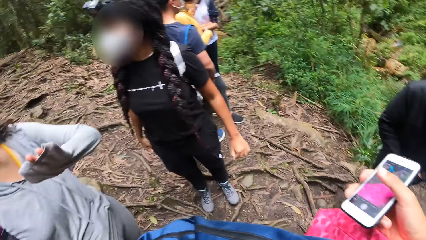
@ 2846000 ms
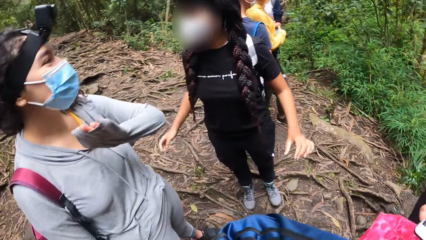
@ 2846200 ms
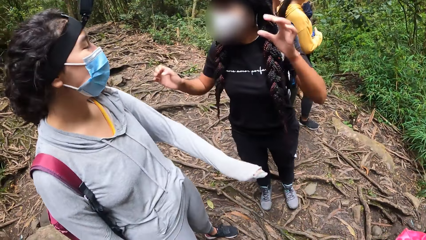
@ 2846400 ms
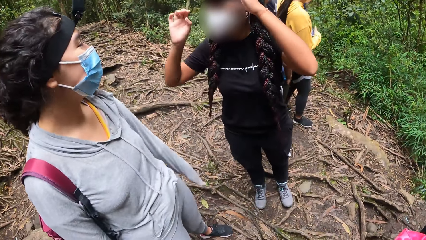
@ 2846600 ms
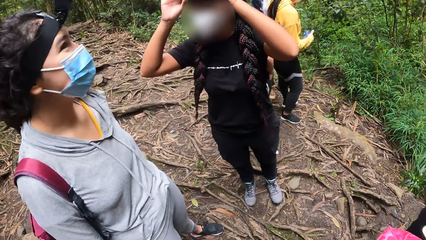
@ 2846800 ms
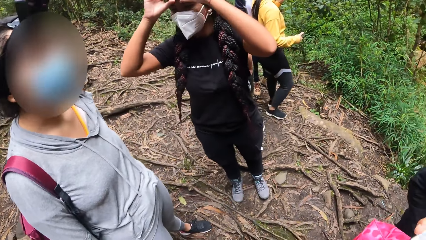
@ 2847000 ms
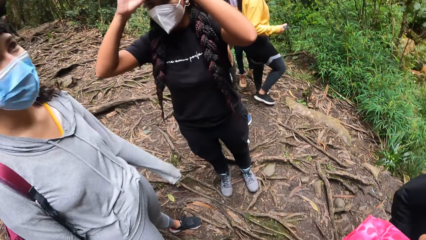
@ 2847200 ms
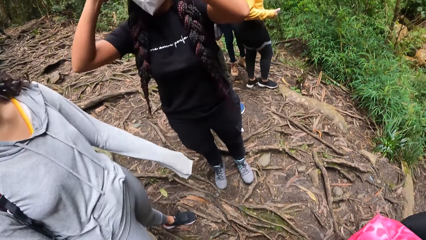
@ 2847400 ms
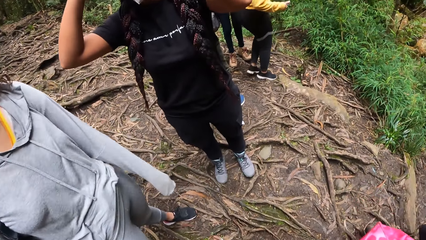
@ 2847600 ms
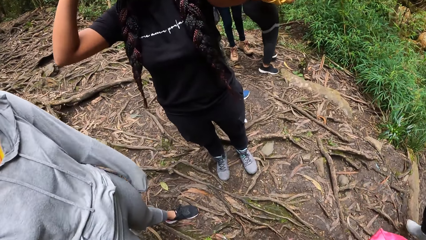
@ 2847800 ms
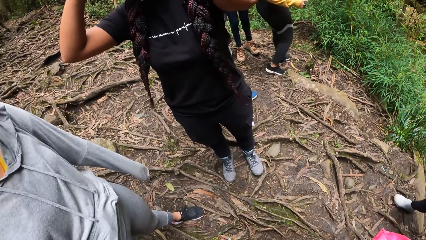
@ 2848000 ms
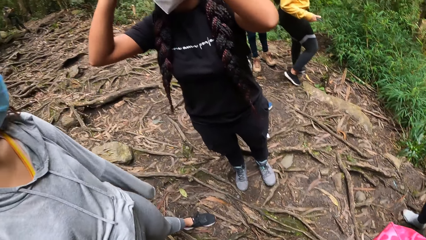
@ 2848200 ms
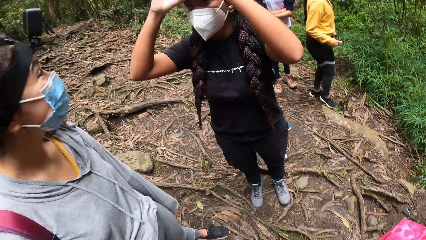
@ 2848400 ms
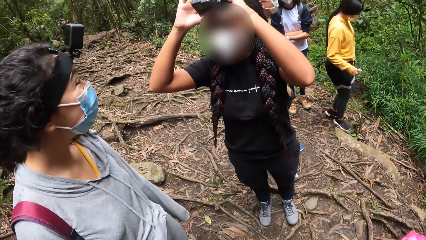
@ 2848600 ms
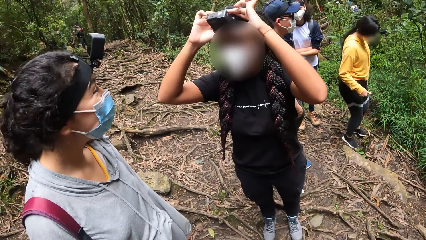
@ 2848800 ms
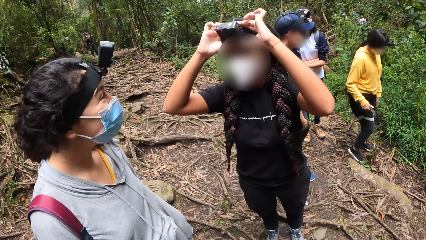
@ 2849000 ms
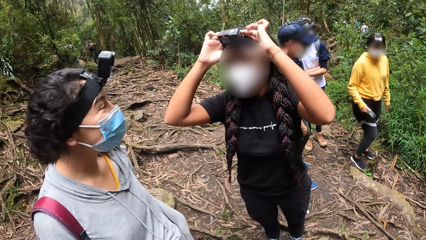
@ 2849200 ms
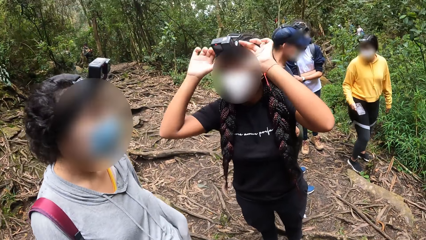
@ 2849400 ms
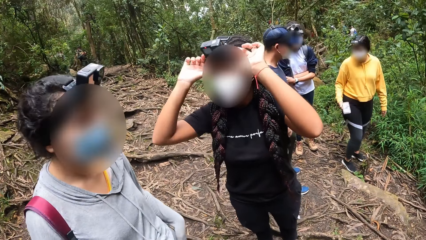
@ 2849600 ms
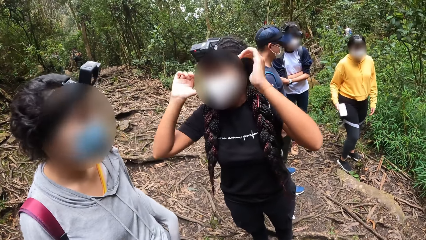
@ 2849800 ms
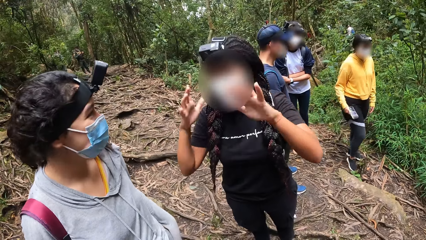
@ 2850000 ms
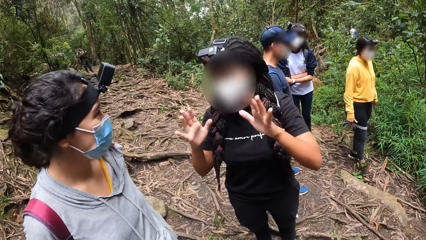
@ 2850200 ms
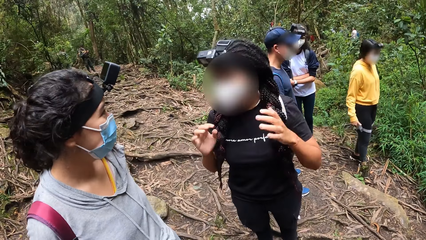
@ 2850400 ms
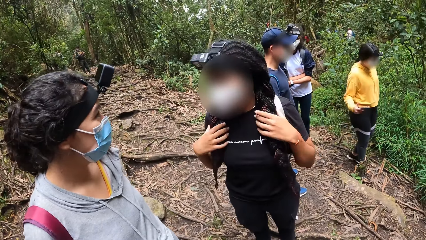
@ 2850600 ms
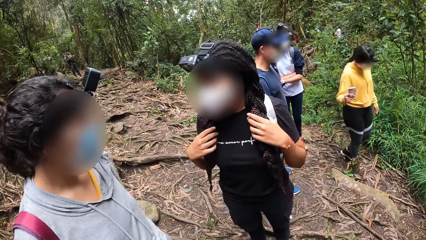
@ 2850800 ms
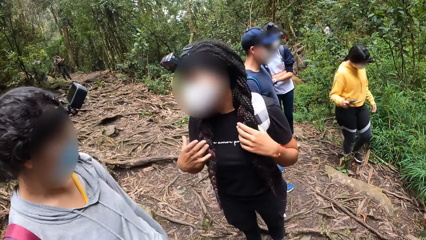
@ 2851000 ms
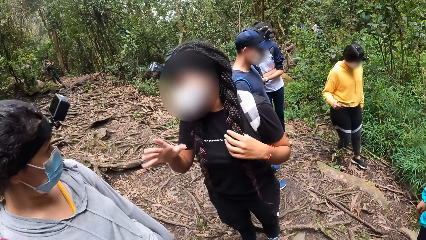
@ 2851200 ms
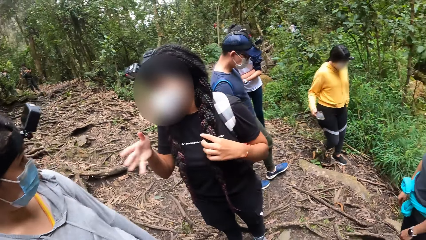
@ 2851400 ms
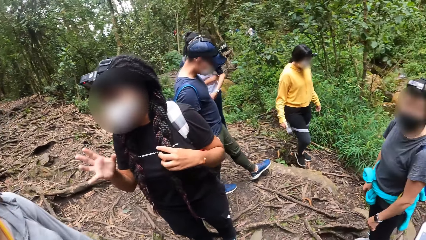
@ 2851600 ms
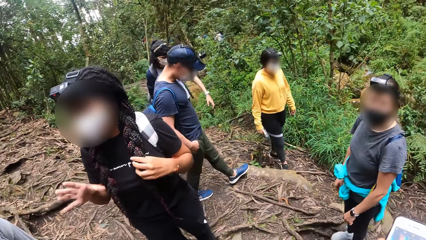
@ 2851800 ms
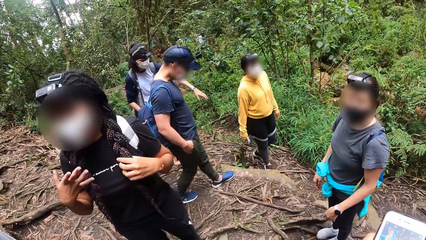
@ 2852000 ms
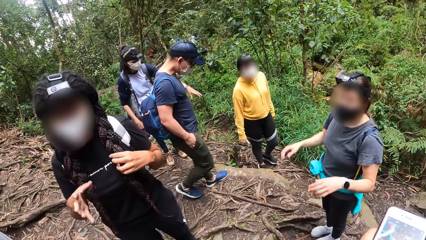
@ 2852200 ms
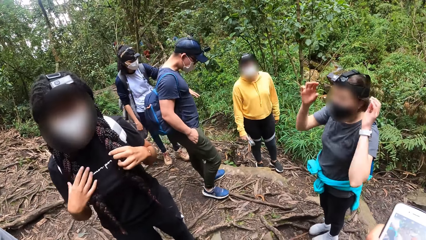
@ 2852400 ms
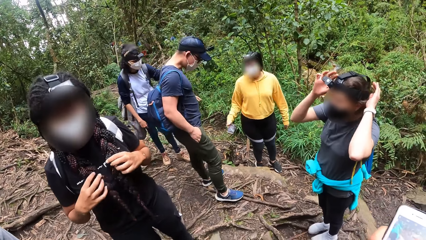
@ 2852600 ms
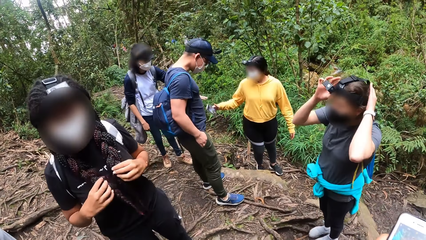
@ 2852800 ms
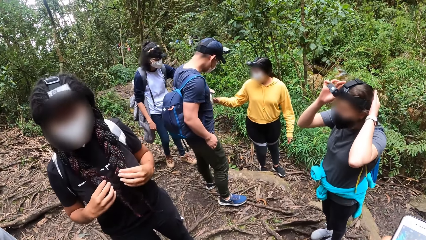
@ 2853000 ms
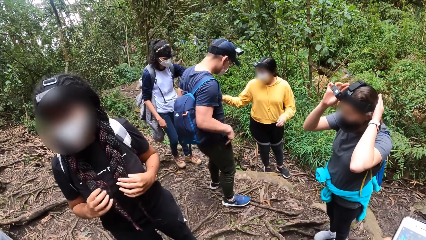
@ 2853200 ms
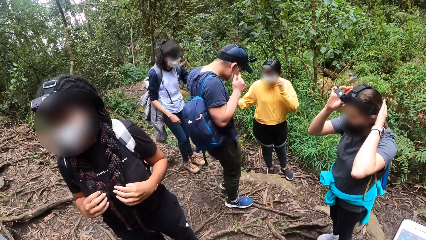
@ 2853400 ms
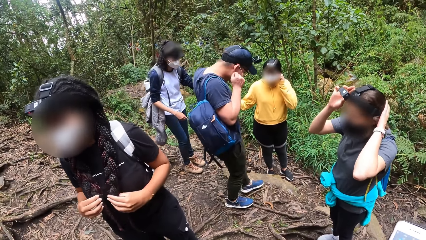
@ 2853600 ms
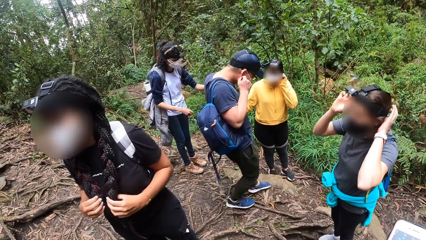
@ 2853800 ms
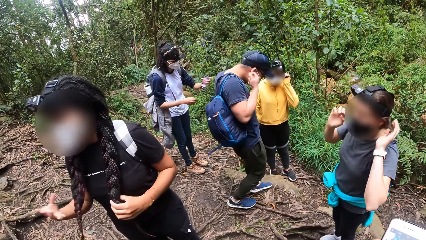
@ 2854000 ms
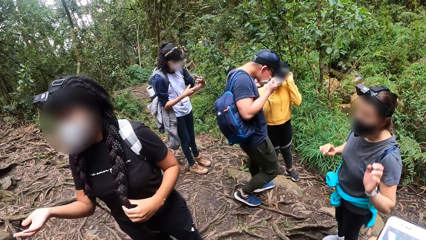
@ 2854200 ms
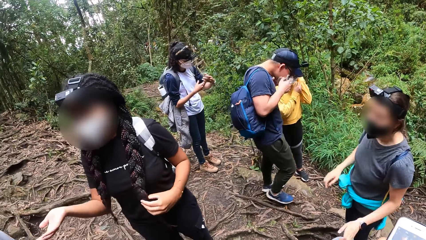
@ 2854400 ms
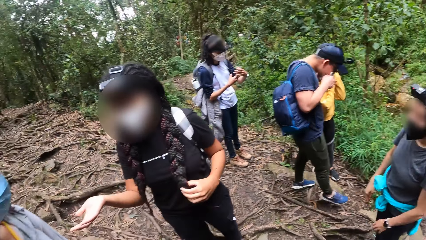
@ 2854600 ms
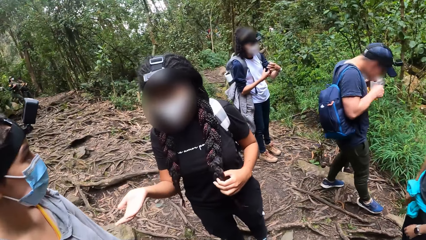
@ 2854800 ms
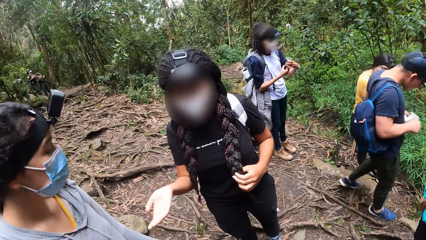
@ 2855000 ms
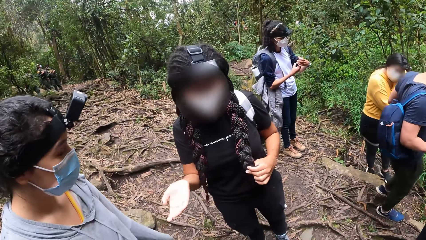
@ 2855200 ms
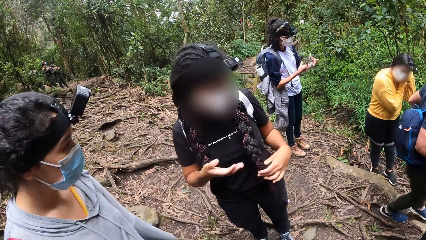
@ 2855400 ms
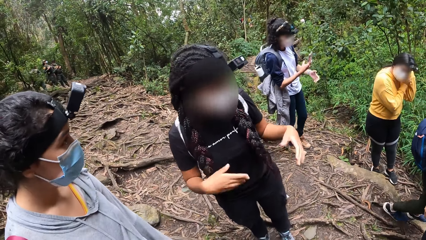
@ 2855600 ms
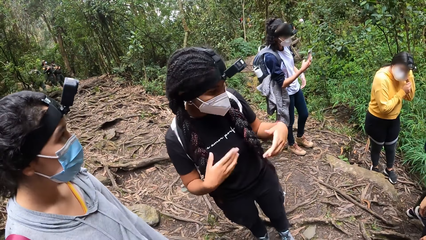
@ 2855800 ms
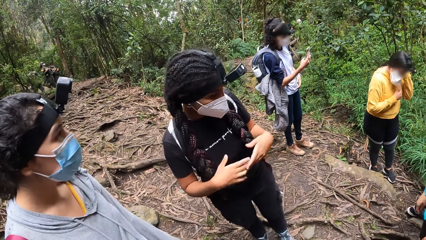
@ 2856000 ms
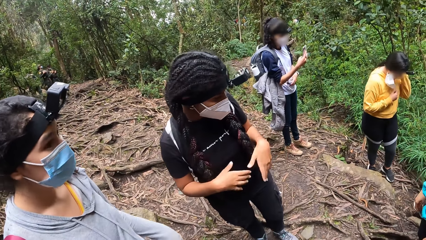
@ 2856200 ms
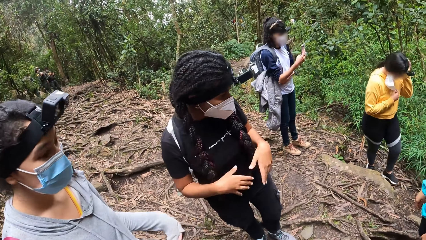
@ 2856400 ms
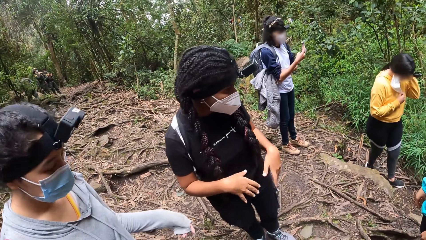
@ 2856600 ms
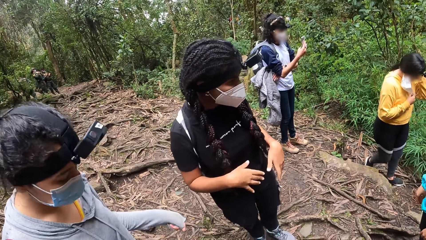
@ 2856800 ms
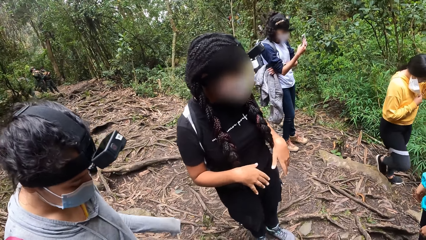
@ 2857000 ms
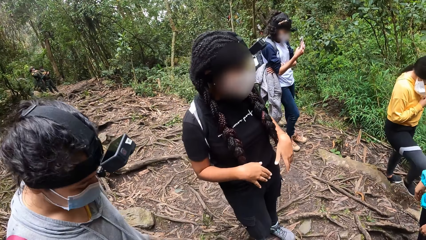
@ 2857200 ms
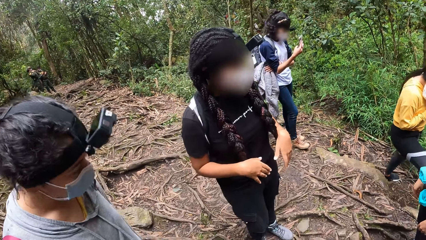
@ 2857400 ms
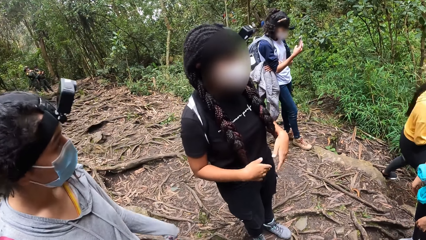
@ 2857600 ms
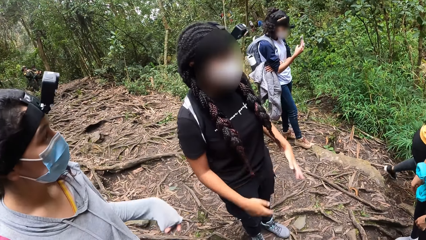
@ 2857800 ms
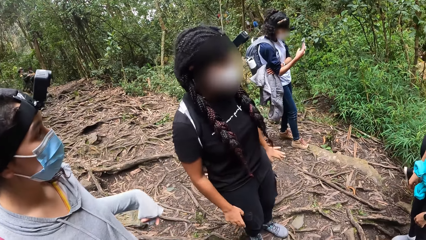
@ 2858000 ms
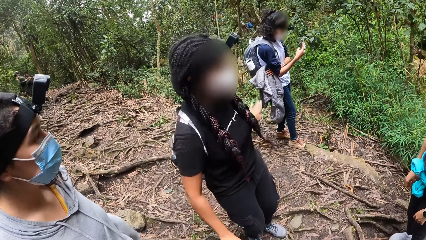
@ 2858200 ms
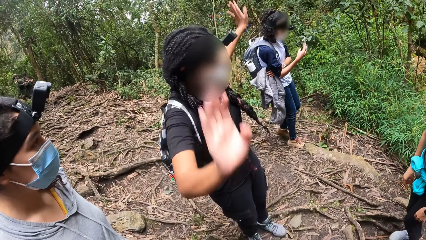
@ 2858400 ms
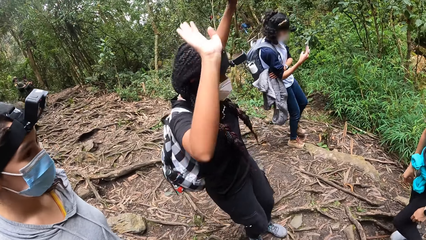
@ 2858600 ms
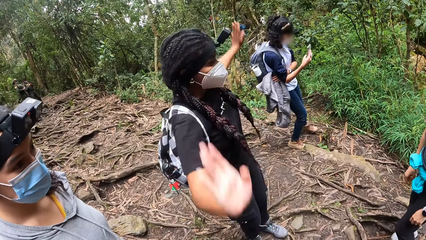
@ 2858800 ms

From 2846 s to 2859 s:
A woman adjusts a camera on her head with her two hands. The camera wearer operates the phone with his two hands. Another woman adjusts the camera on her head with her two hands. The camera wearer interacts with the first woman, a third woman, and the second woman.

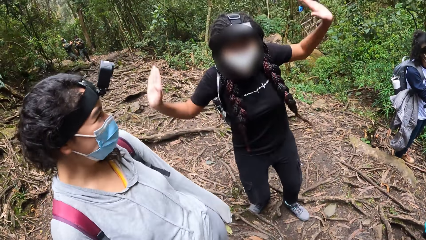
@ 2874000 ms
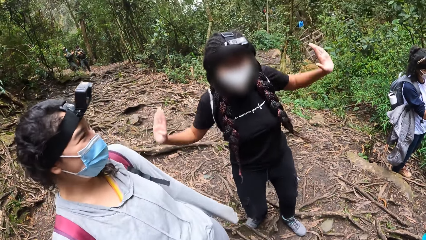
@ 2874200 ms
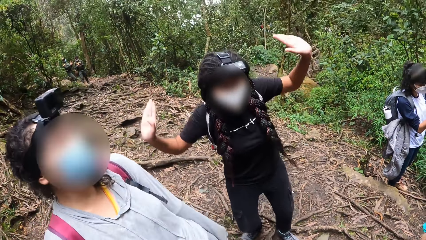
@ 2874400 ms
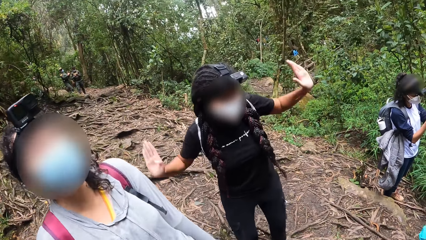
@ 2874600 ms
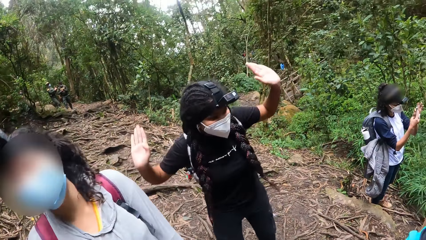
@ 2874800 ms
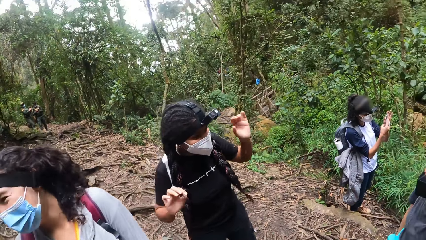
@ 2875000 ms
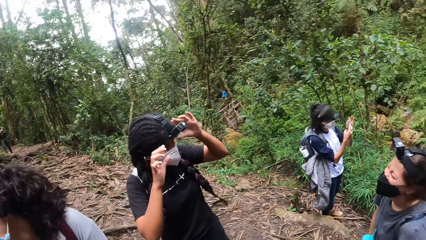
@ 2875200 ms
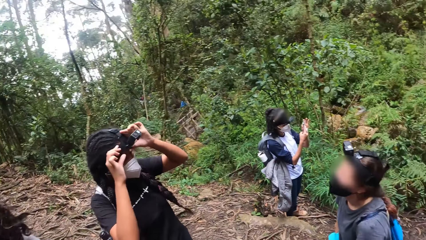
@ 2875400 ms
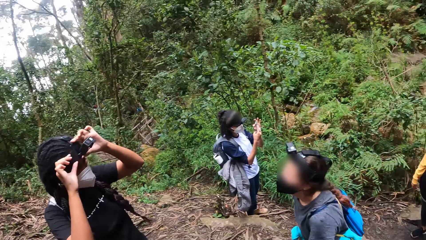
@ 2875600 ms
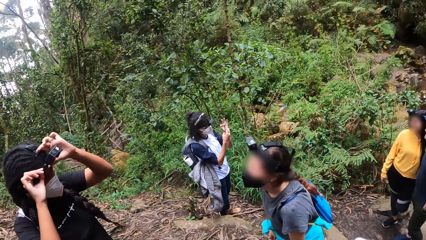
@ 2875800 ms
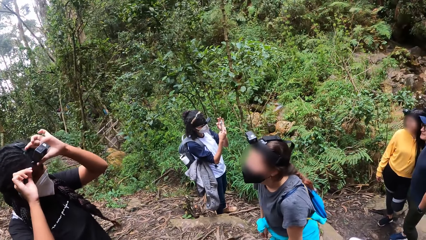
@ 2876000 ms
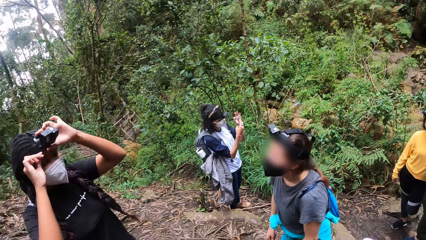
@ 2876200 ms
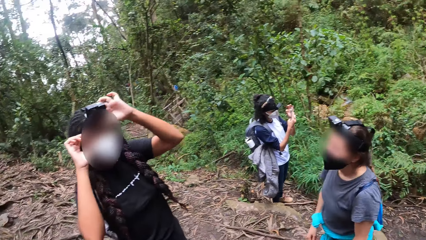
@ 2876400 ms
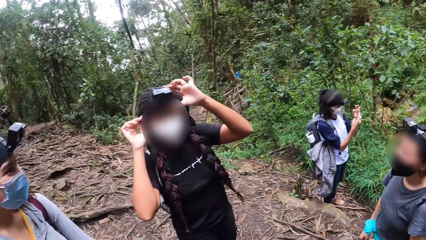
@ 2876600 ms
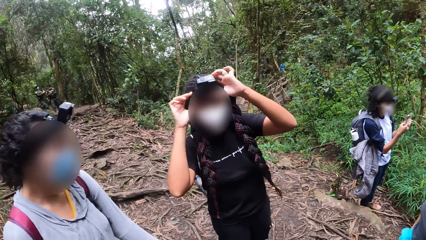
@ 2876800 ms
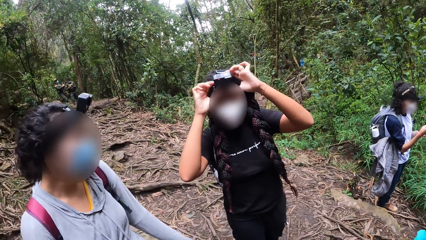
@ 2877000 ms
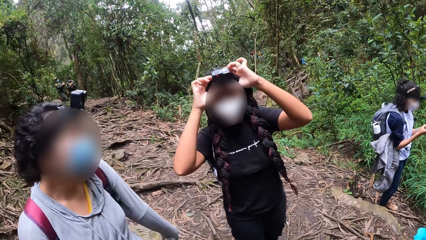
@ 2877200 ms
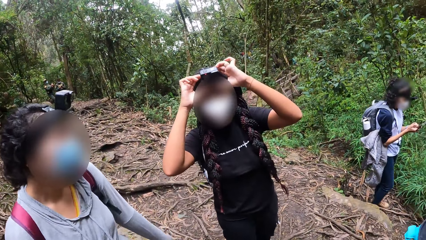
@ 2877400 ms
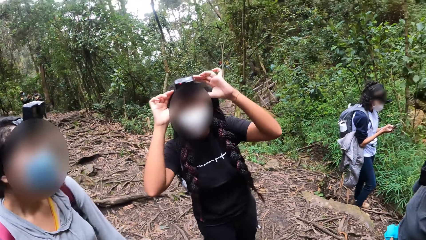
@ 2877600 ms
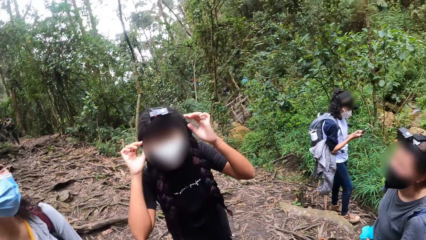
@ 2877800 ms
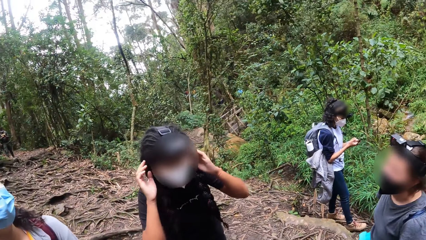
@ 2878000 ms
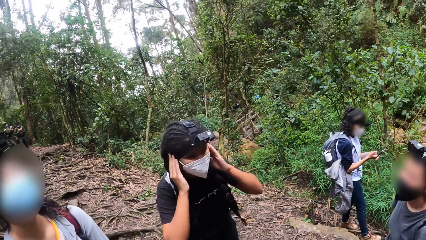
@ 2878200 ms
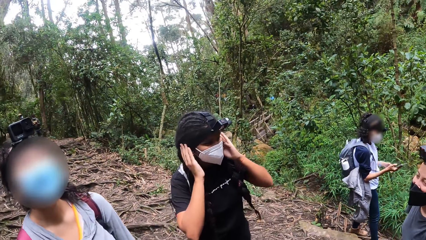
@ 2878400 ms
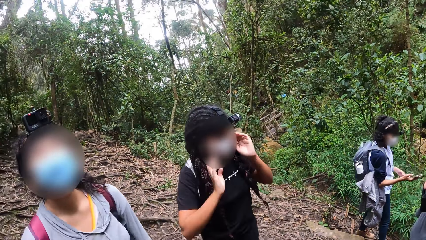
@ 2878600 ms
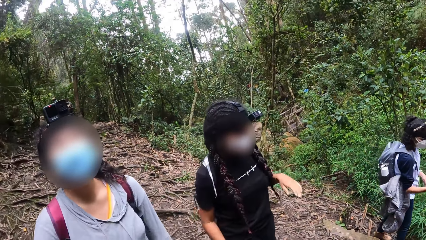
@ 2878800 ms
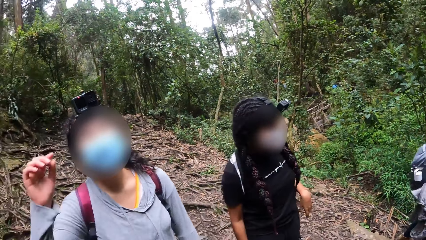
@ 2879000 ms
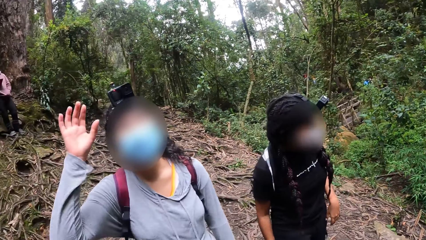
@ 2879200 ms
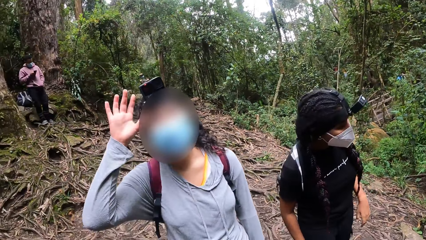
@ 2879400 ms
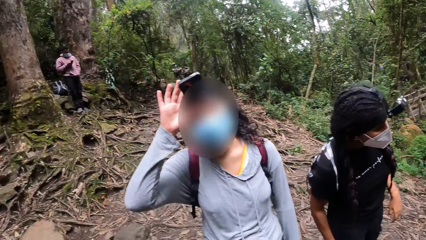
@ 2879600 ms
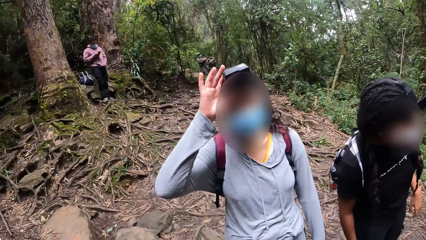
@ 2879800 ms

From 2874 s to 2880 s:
A woman adjusts a camera on her head with her two hands.
